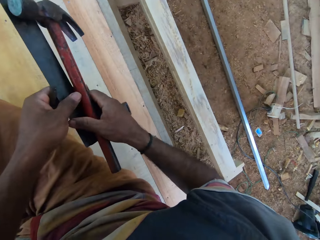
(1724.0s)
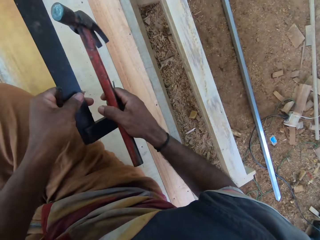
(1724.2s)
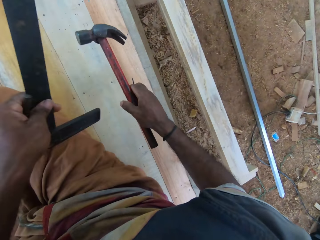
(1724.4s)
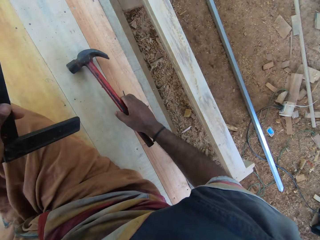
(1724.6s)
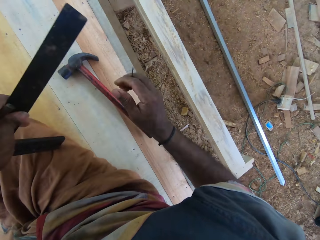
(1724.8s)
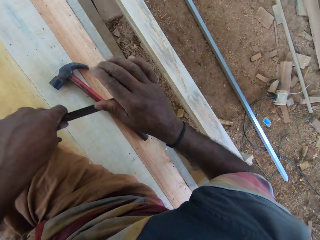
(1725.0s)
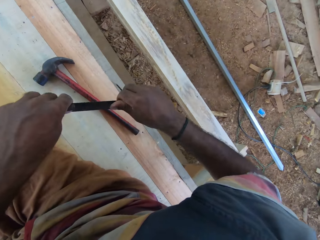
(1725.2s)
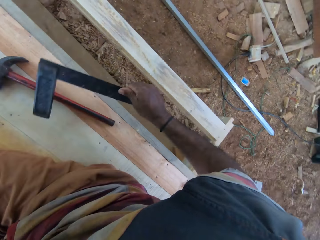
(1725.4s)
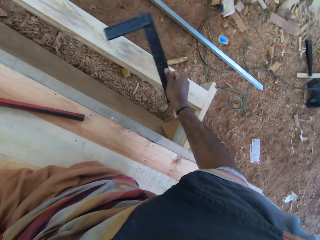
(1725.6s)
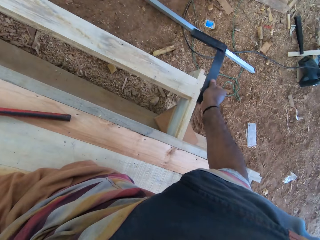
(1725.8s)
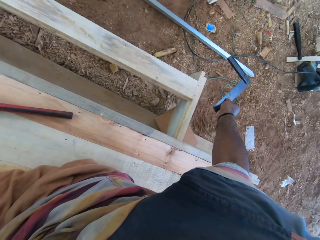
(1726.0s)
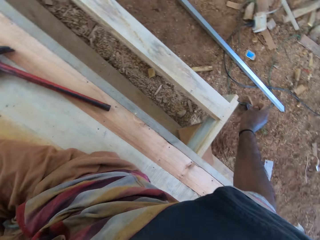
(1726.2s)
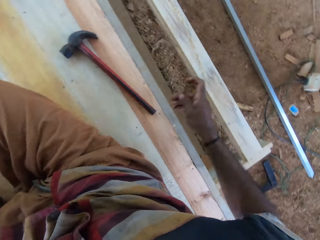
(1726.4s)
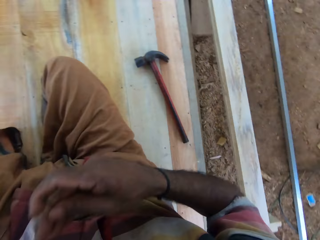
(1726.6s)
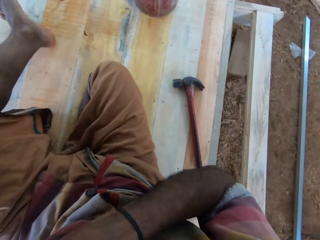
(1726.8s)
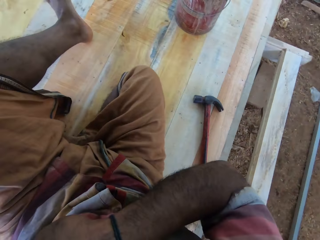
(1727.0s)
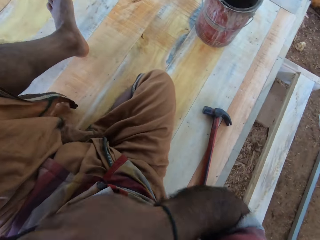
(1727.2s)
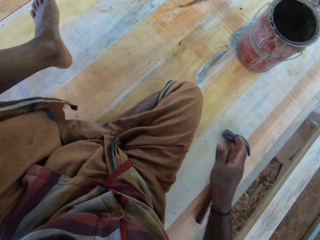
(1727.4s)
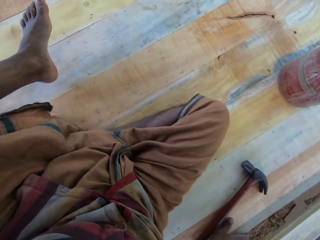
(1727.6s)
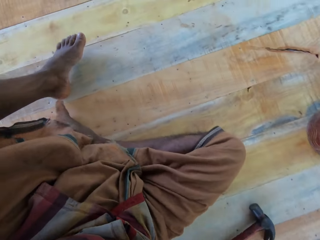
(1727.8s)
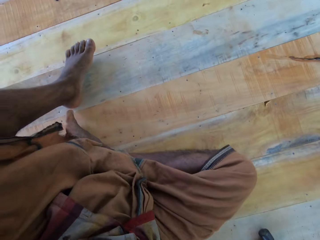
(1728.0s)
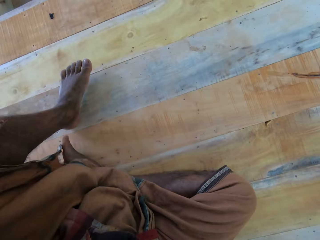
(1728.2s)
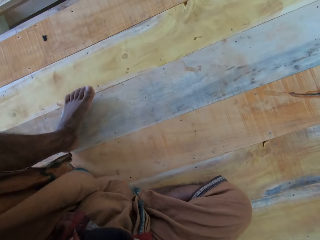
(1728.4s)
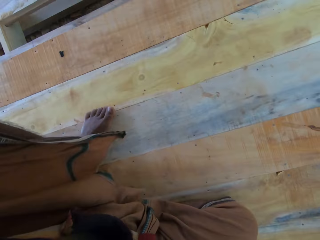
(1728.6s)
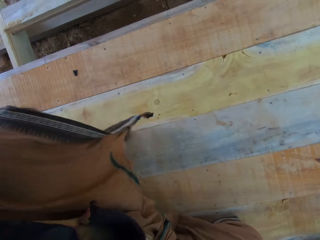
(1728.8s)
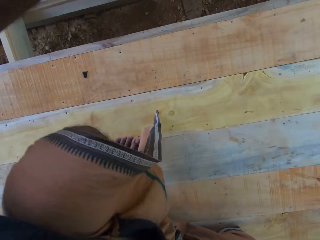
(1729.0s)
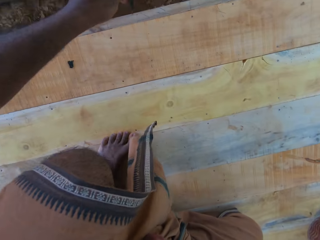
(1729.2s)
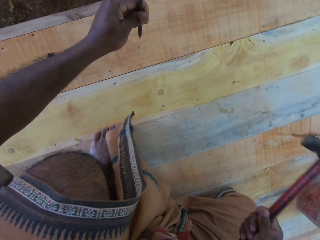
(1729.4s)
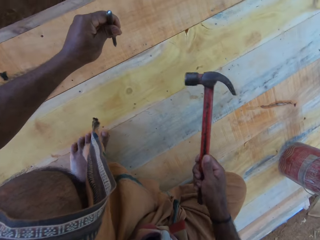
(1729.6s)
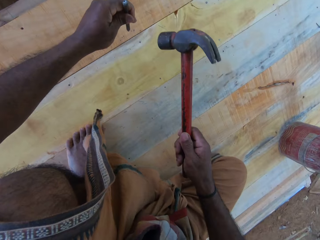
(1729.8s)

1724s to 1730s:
The camera wearer picks the ruler. They drop the hammer. They drop the square on the ground. They look around the compound.

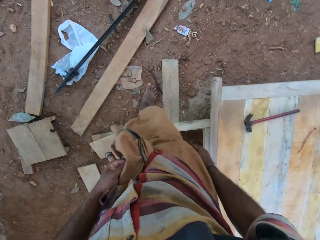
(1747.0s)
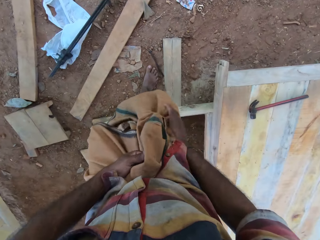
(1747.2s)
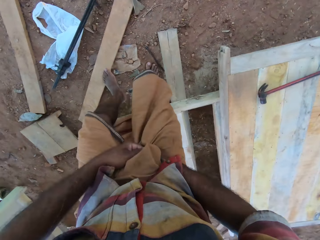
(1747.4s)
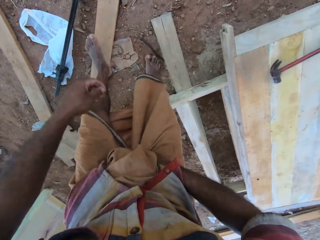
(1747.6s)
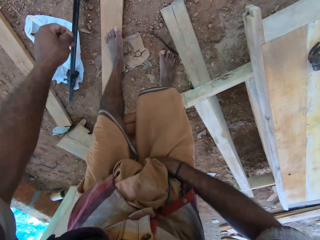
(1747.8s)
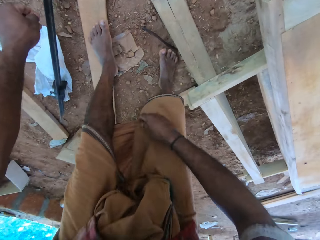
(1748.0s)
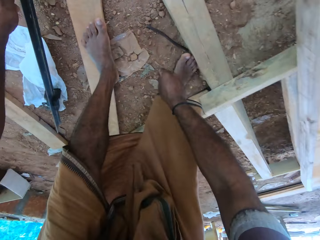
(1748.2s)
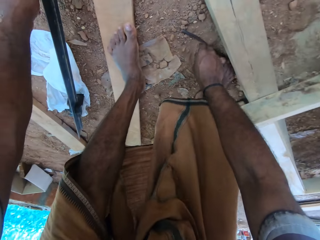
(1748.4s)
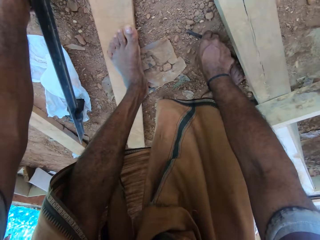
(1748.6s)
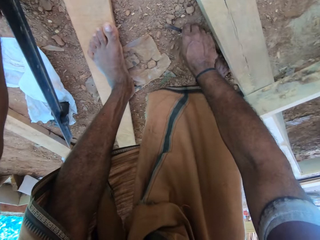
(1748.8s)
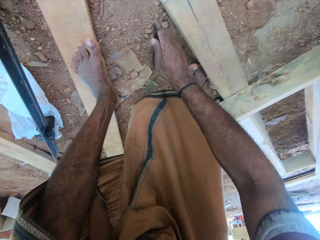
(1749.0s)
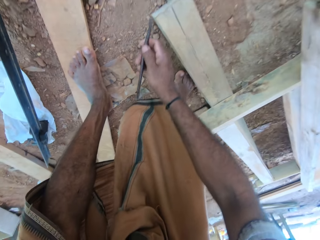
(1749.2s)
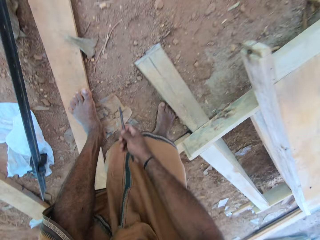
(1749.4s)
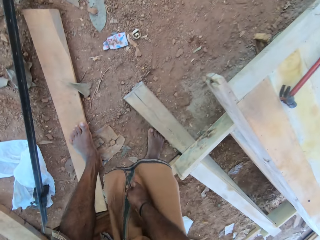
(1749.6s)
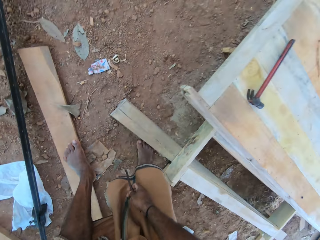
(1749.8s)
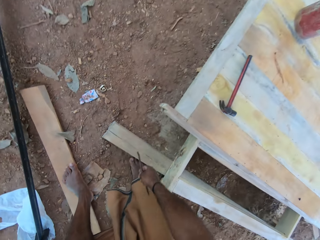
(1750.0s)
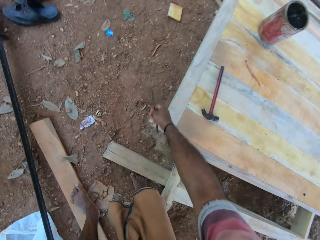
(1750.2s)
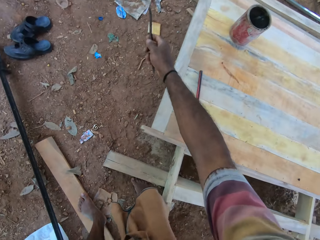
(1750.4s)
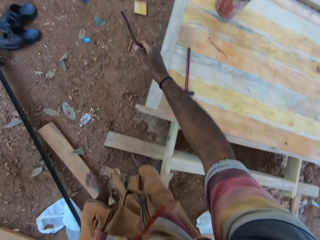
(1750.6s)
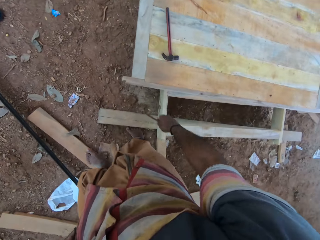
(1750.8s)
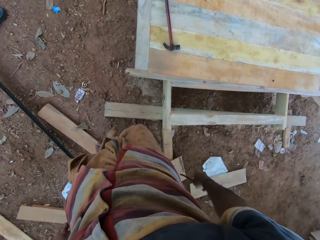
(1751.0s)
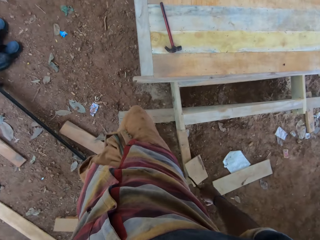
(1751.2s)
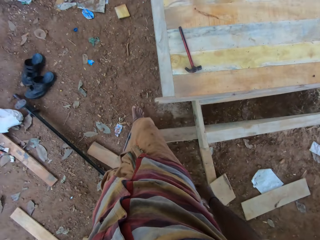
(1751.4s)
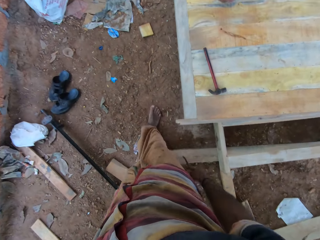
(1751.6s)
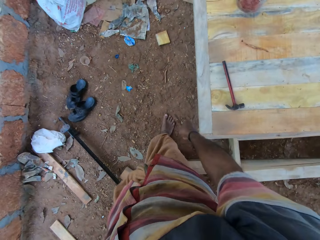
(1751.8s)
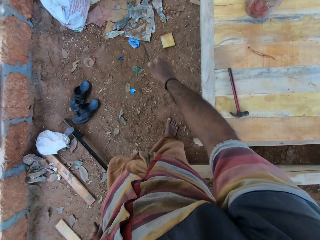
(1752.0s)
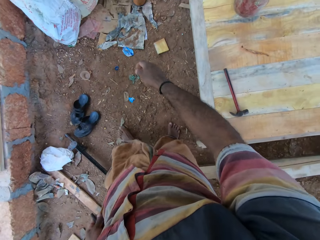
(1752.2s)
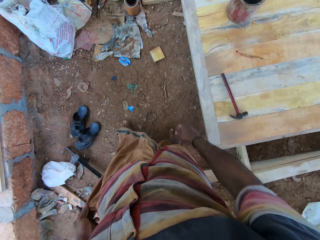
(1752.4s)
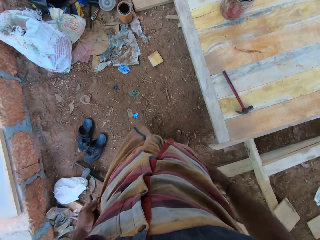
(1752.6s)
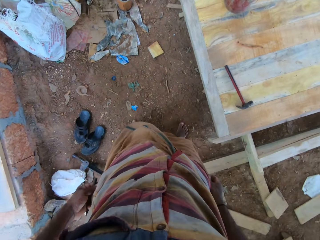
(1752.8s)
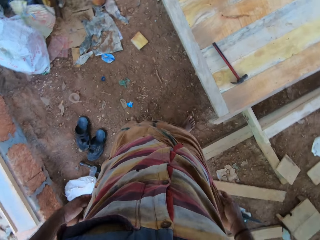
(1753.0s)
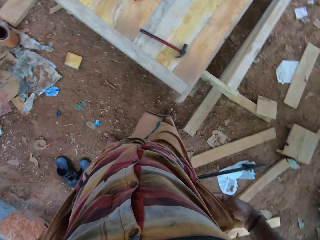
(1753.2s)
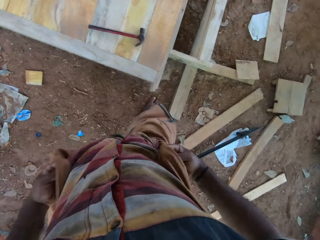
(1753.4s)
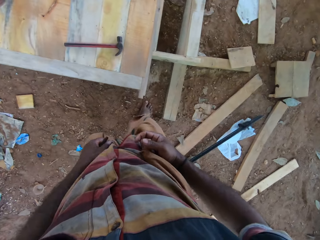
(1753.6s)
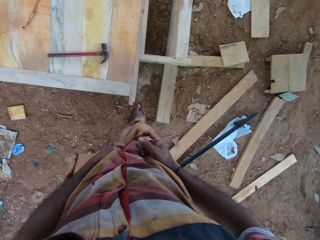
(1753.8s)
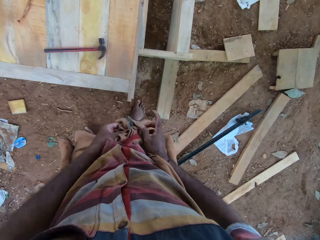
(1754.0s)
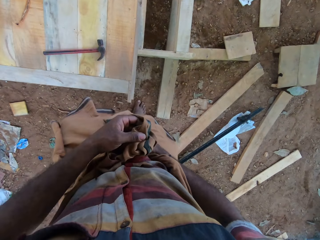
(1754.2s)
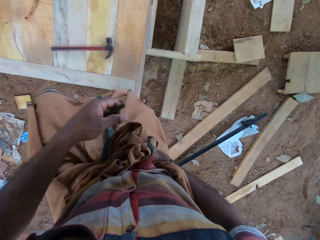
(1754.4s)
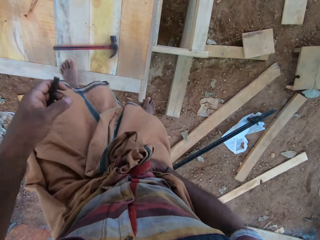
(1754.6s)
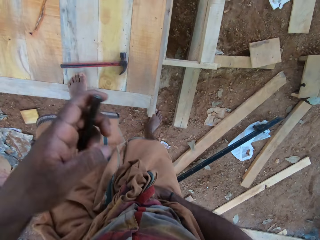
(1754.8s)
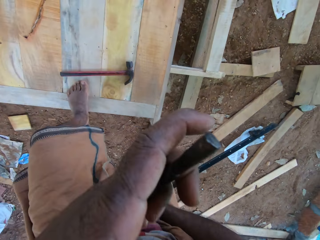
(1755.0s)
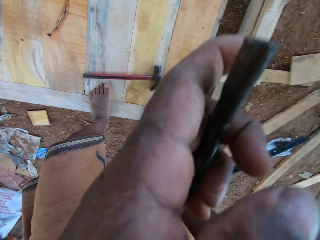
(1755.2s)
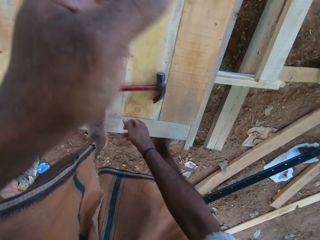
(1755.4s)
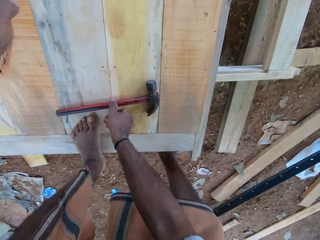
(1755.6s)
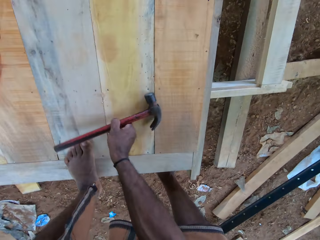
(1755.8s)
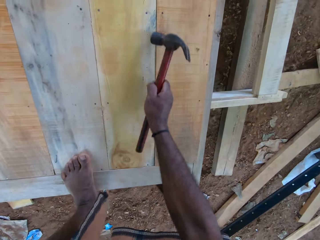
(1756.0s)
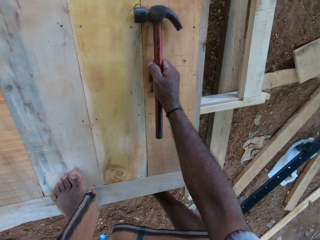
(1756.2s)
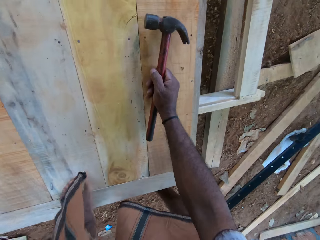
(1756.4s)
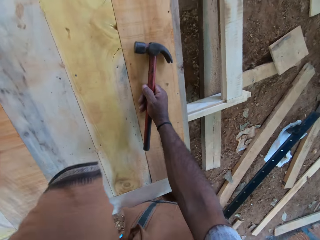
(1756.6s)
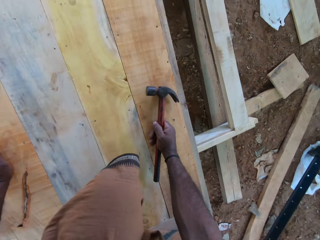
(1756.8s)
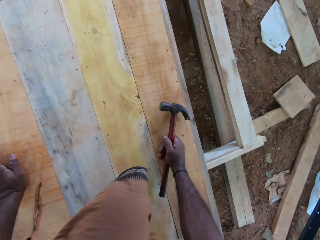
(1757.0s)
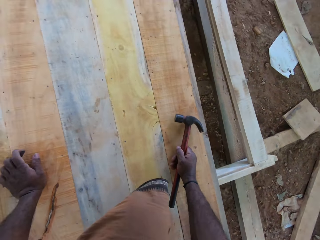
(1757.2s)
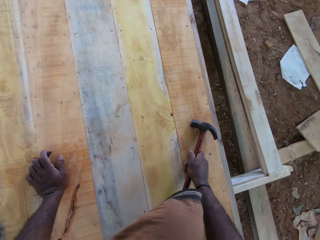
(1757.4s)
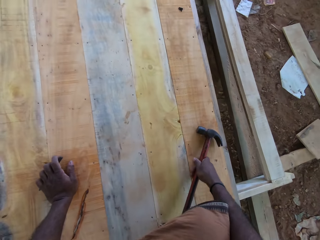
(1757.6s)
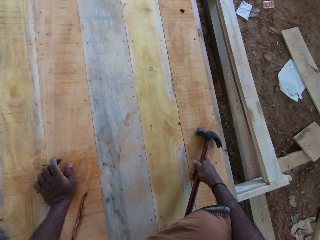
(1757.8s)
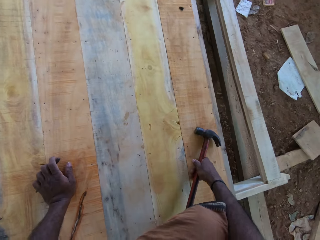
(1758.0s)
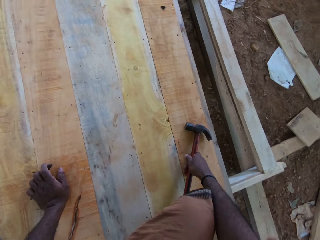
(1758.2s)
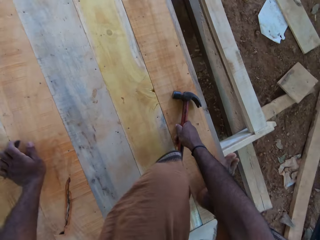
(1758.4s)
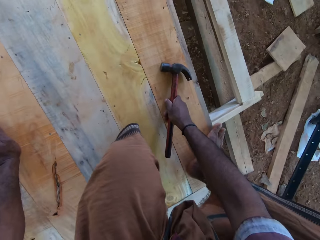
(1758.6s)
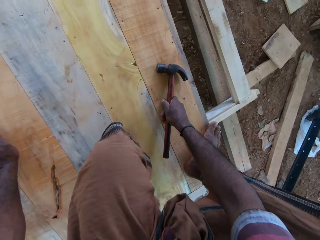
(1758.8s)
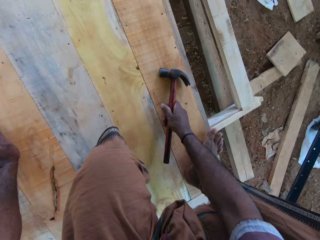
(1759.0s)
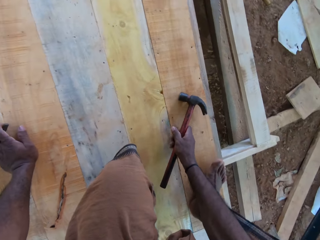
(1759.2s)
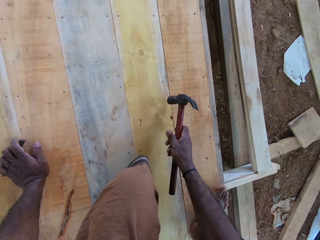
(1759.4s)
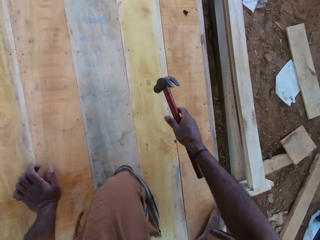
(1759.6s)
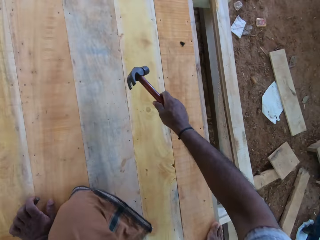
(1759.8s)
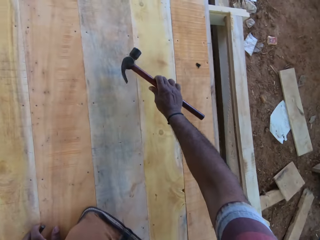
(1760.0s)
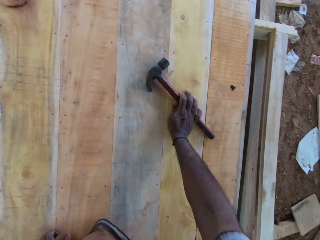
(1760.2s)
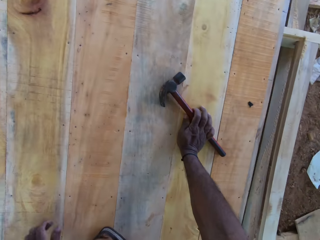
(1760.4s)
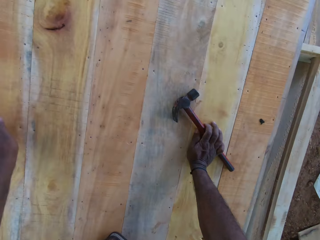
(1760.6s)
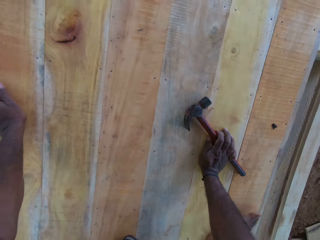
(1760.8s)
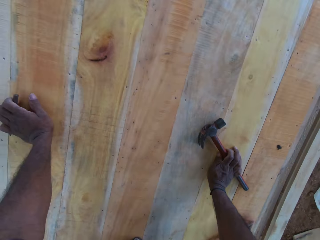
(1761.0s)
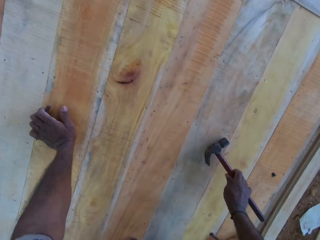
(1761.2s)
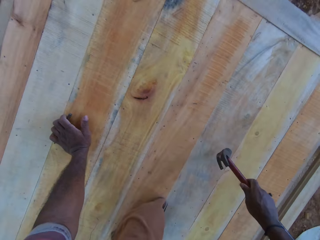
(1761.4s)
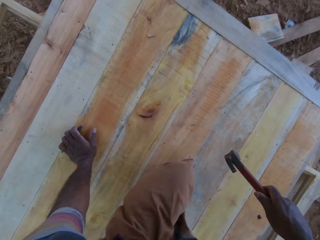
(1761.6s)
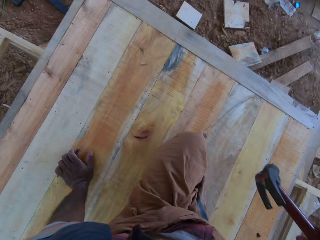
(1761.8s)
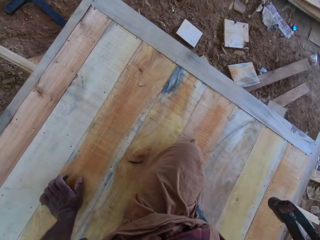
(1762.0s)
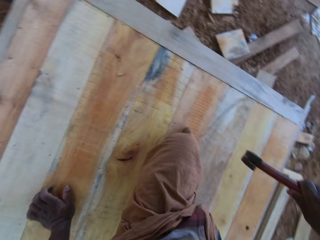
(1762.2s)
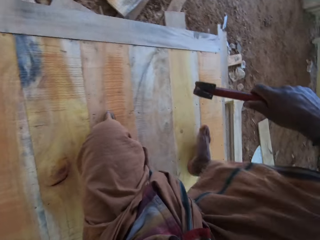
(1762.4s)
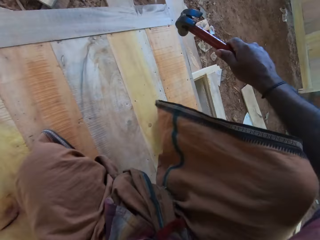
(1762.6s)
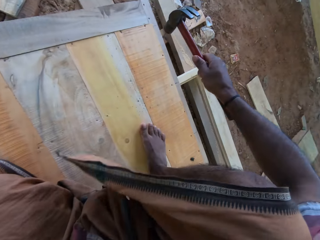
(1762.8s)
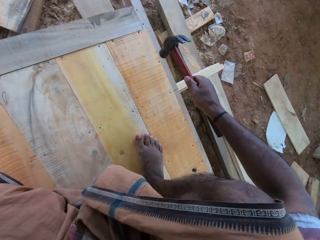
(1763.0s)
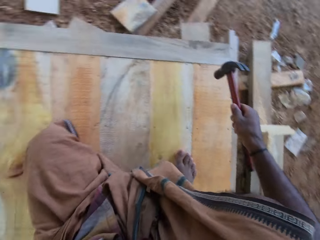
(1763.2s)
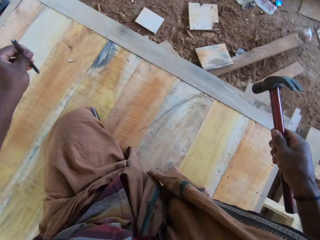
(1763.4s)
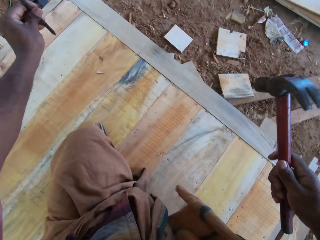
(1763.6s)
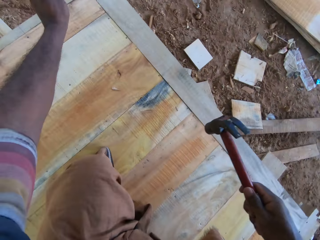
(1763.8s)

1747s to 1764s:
The camera wearer picks the hole making tool or metal rod. They walk around the workshop. They throw the metal rod down. They bend down. They pick the hammer. They stare at the wood. They place the hammer down. They stare at the wood.
